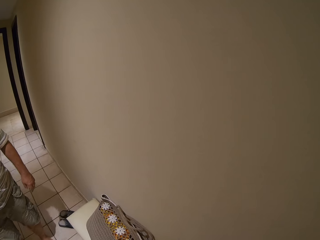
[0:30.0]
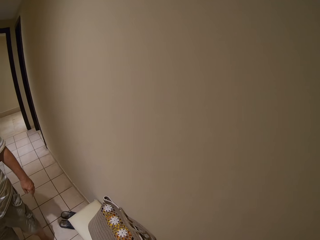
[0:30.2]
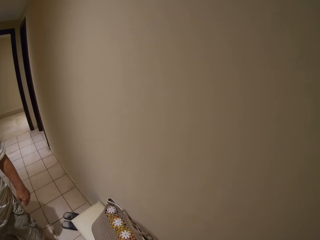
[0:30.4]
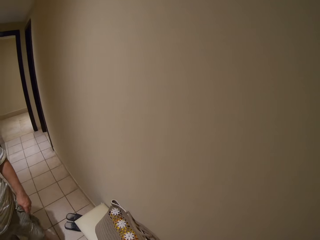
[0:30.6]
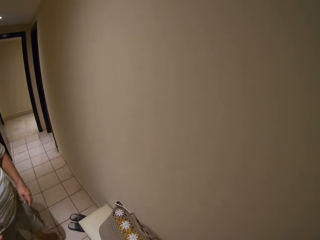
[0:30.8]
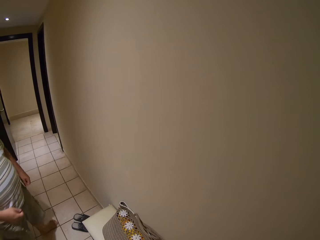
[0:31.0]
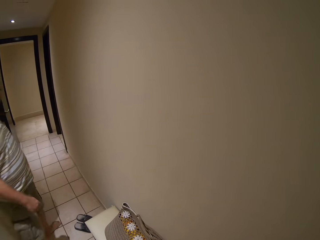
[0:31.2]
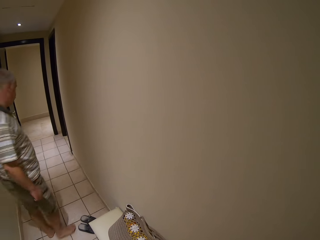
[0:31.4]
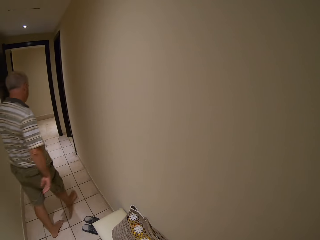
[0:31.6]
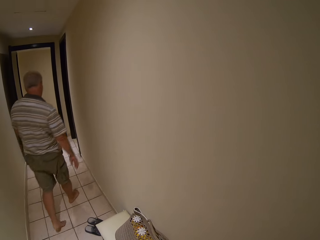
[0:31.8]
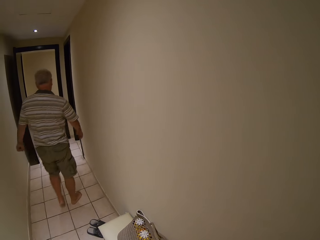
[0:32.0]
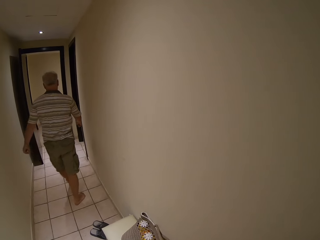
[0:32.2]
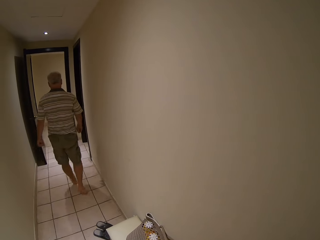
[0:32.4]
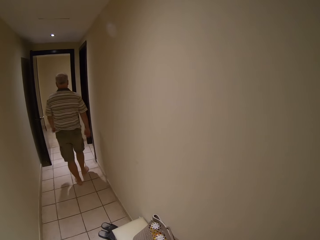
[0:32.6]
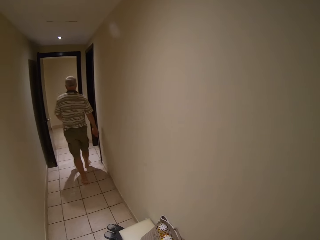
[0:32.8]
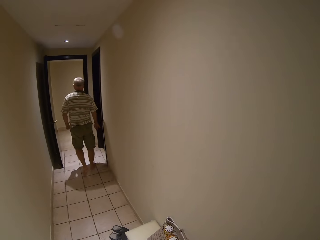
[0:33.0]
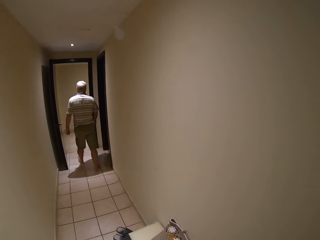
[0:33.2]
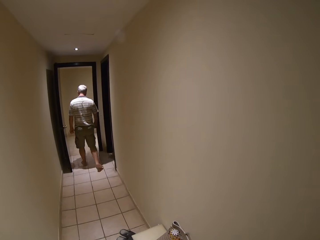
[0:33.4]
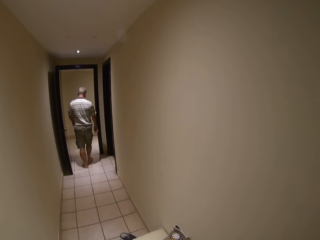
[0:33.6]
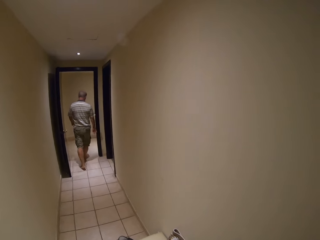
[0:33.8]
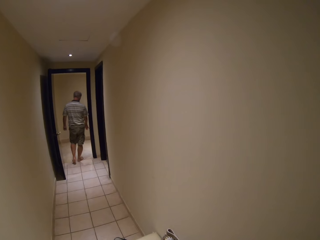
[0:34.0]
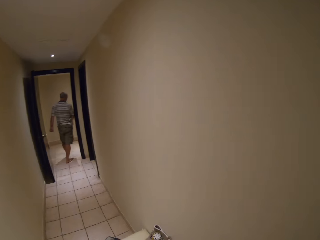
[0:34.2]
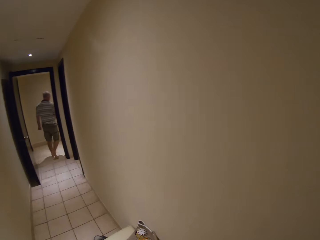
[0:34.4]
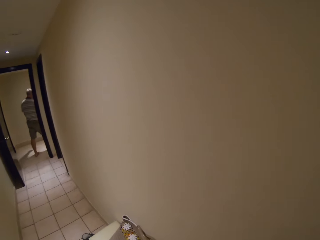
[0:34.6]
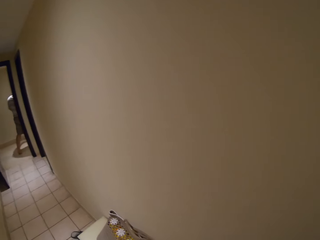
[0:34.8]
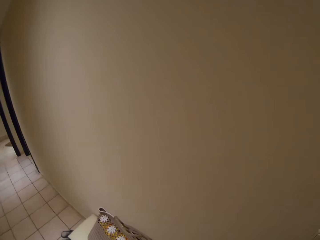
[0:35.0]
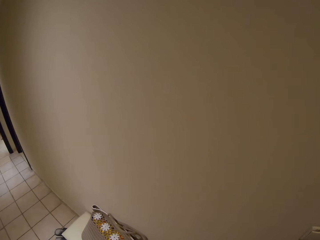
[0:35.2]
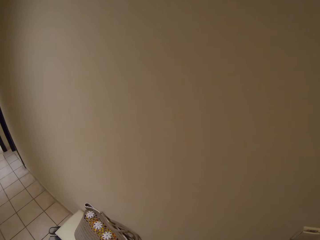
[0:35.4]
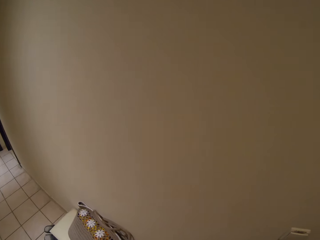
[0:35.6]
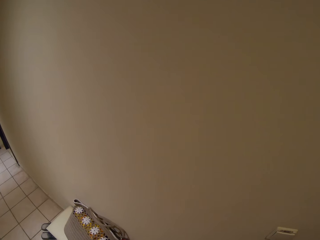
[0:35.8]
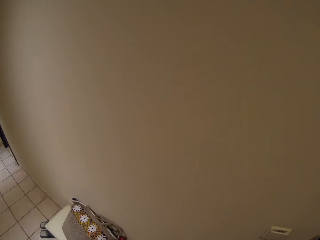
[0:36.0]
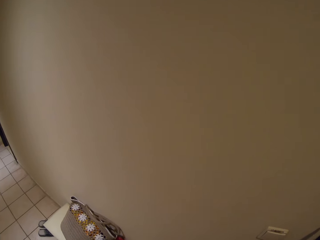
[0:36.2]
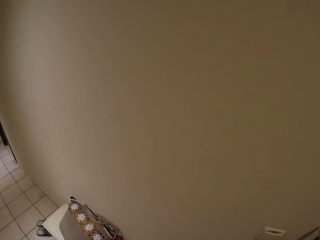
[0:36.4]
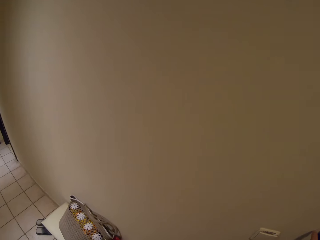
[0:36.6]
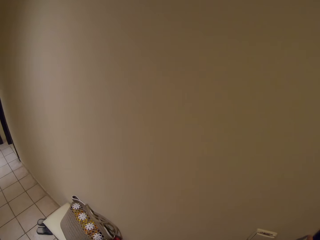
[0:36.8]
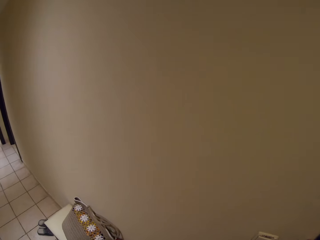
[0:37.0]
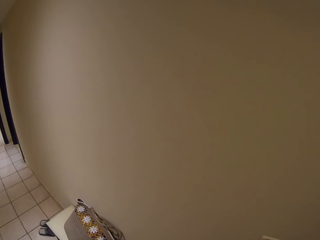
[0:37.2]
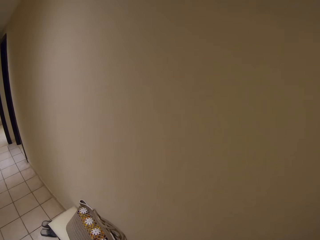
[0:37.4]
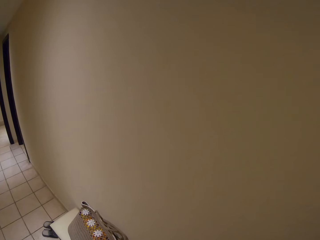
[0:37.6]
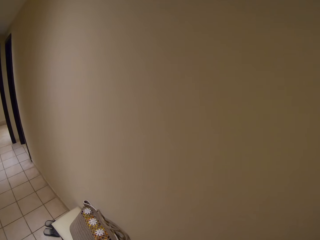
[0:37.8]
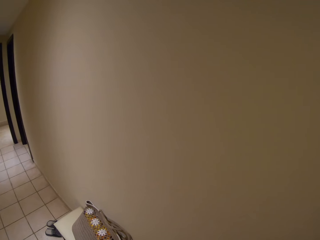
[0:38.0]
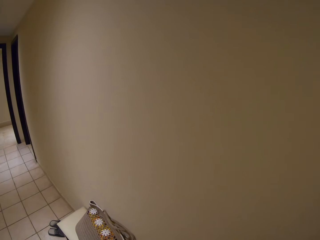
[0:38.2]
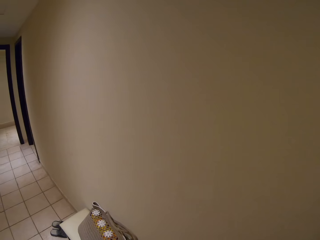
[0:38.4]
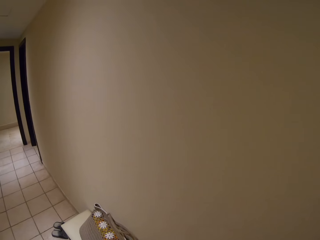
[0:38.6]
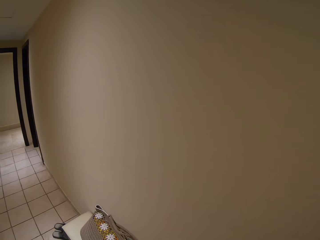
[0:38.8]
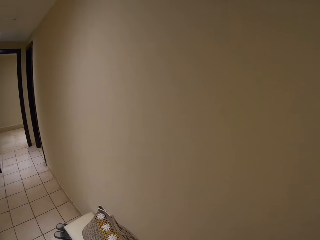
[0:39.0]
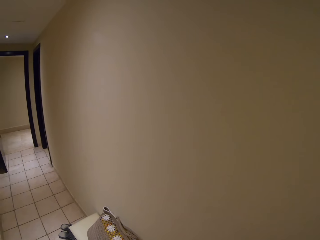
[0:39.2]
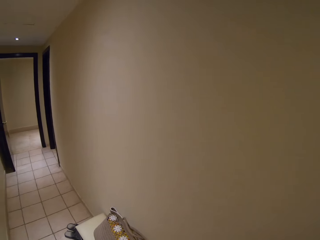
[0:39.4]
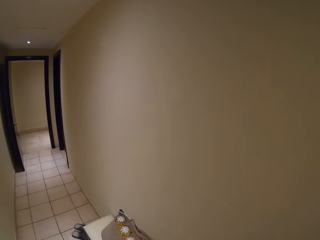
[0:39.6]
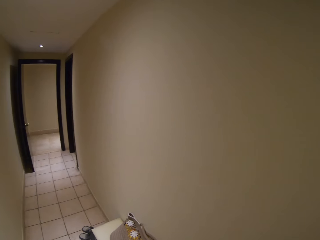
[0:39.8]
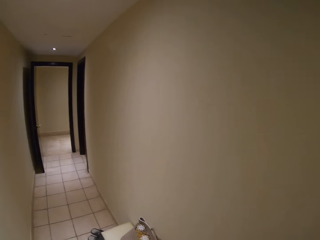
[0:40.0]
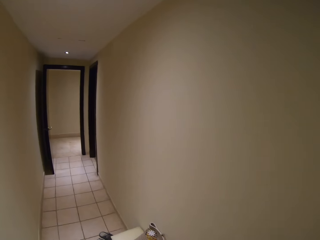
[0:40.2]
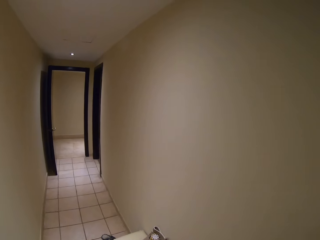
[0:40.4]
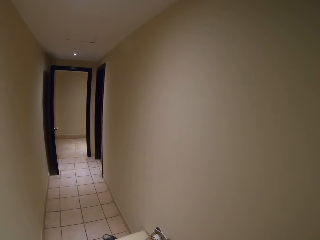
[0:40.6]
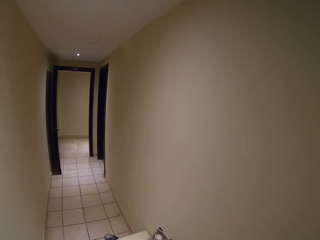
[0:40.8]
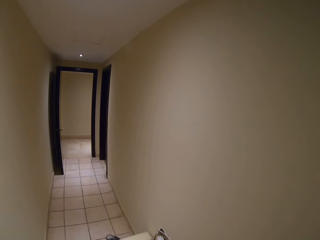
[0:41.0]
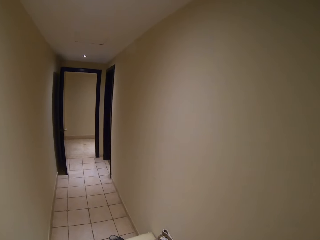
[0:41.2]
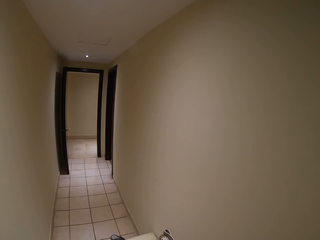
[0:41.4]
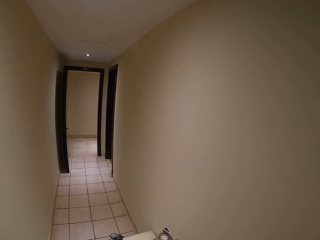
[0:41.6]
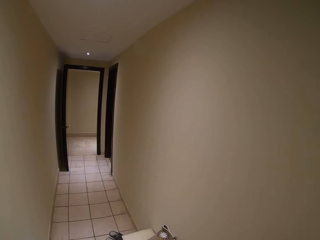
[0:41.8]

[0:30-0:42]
A man walks to a room.

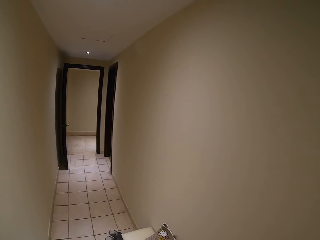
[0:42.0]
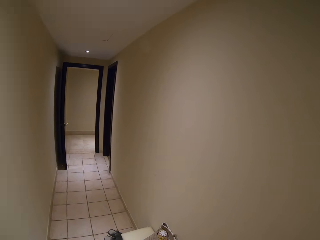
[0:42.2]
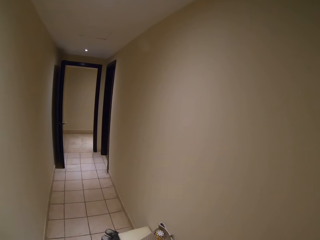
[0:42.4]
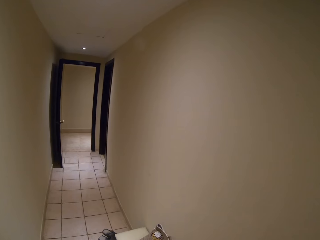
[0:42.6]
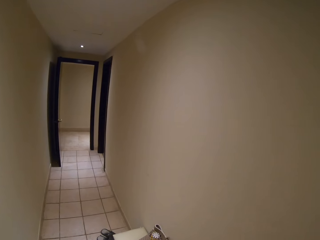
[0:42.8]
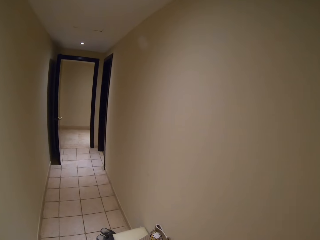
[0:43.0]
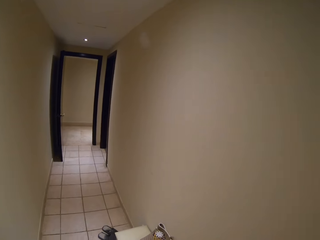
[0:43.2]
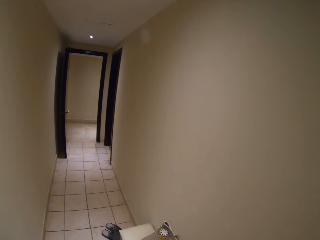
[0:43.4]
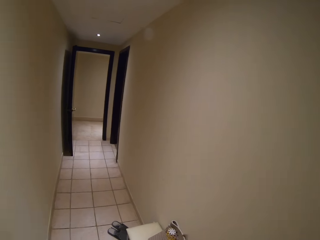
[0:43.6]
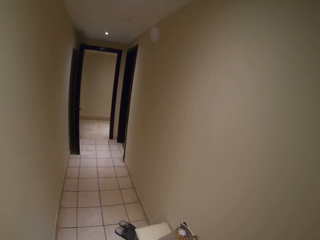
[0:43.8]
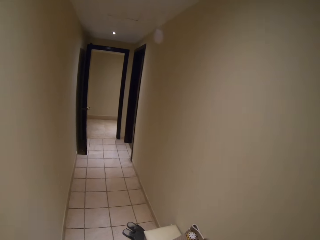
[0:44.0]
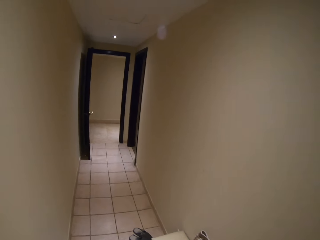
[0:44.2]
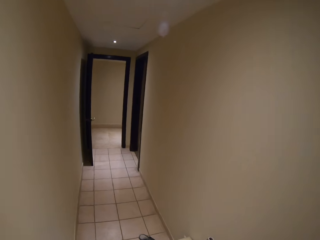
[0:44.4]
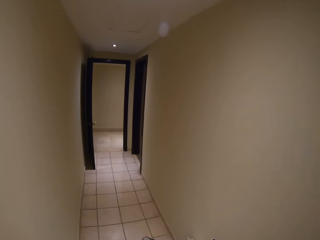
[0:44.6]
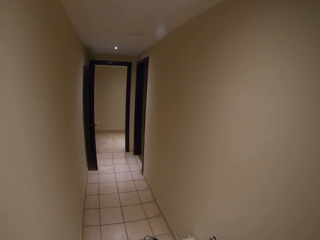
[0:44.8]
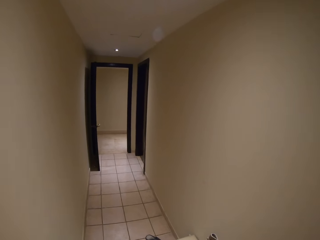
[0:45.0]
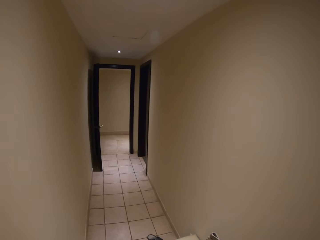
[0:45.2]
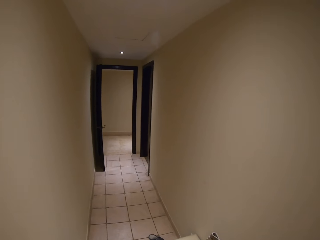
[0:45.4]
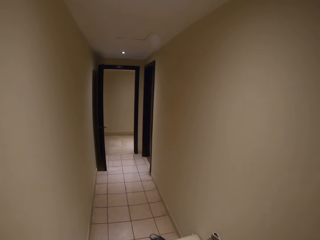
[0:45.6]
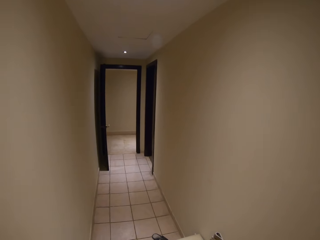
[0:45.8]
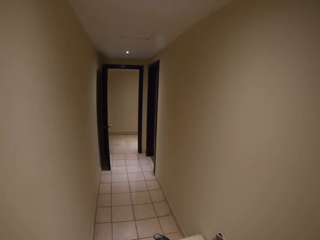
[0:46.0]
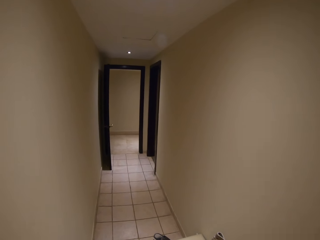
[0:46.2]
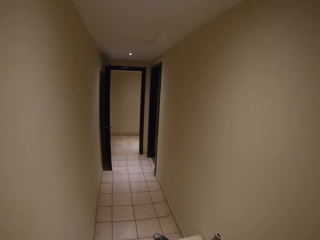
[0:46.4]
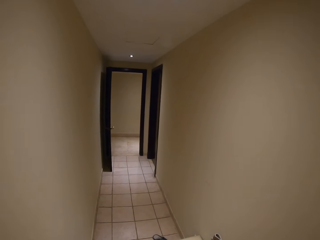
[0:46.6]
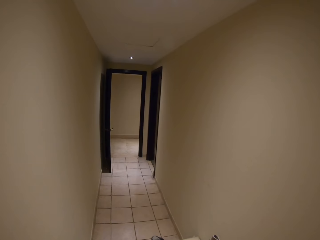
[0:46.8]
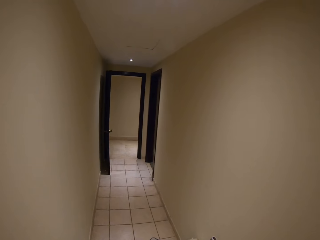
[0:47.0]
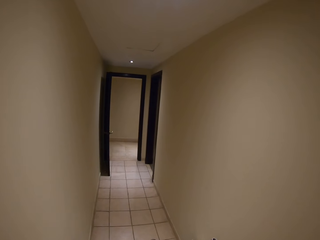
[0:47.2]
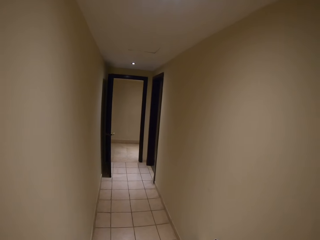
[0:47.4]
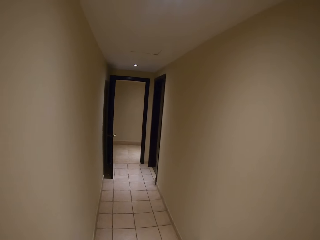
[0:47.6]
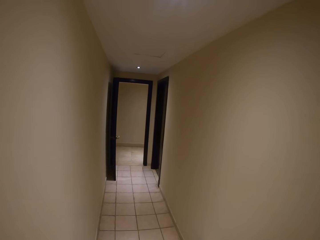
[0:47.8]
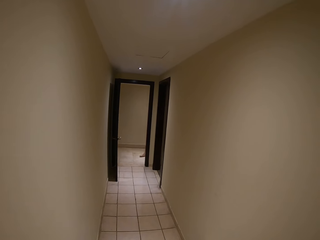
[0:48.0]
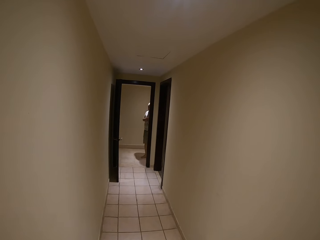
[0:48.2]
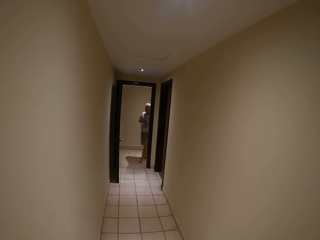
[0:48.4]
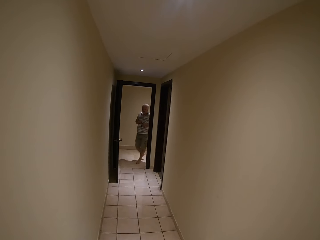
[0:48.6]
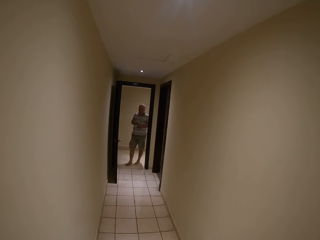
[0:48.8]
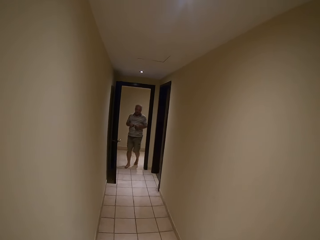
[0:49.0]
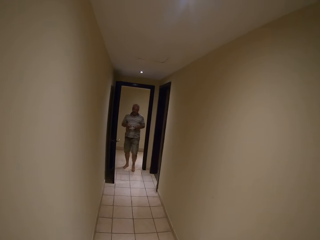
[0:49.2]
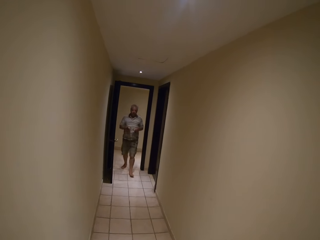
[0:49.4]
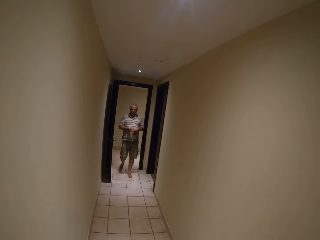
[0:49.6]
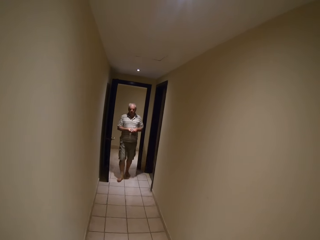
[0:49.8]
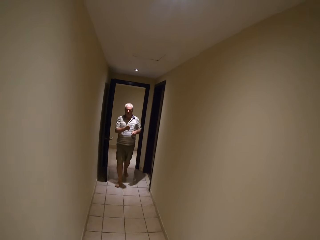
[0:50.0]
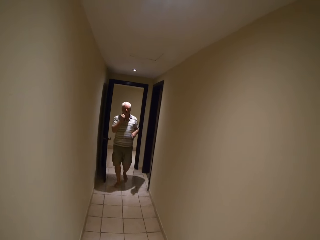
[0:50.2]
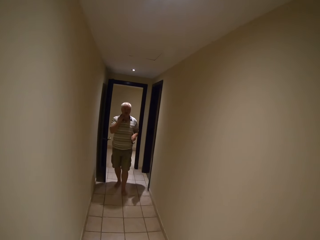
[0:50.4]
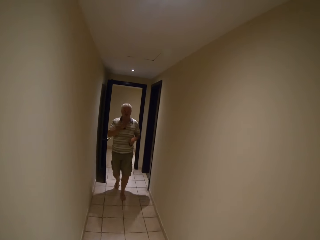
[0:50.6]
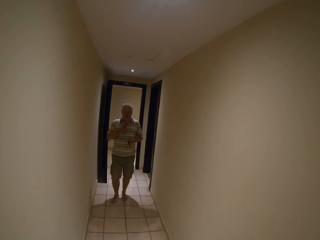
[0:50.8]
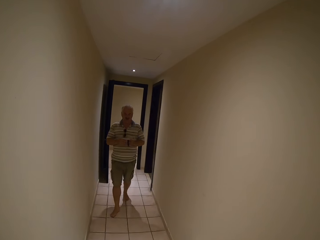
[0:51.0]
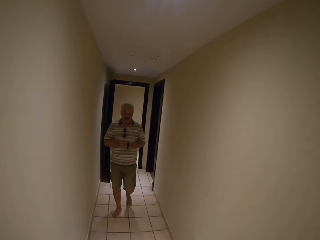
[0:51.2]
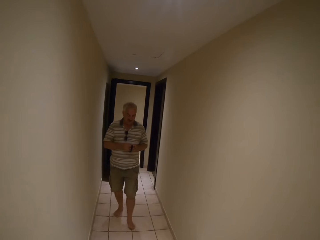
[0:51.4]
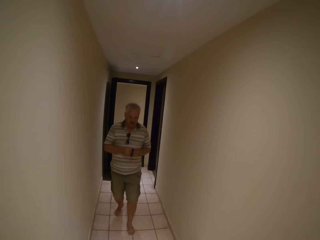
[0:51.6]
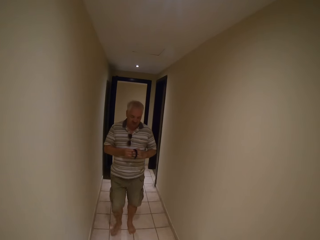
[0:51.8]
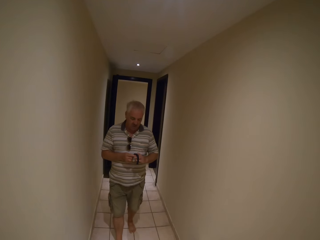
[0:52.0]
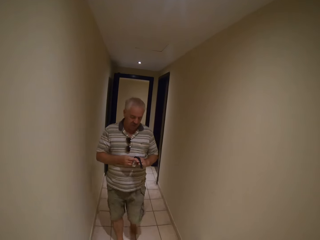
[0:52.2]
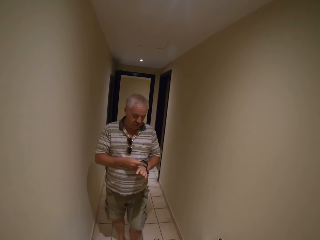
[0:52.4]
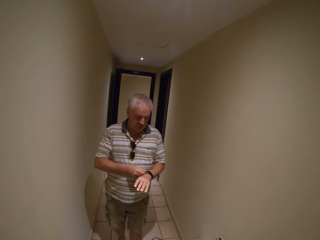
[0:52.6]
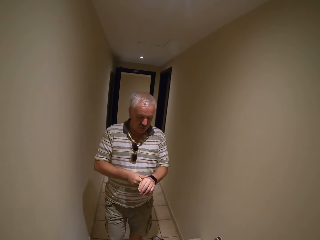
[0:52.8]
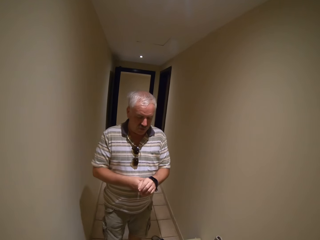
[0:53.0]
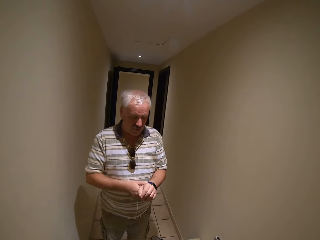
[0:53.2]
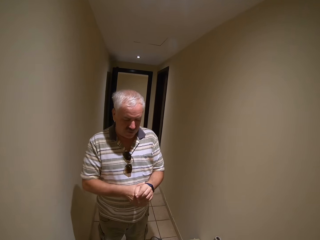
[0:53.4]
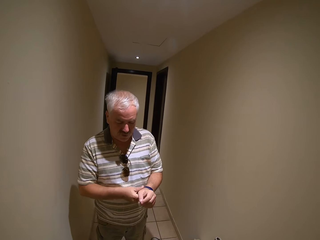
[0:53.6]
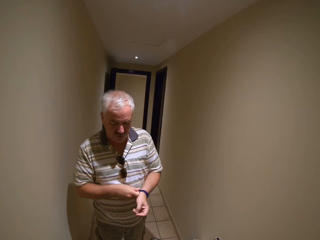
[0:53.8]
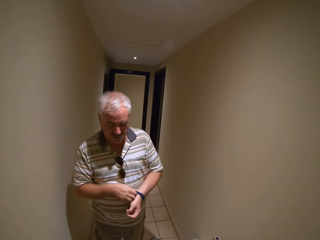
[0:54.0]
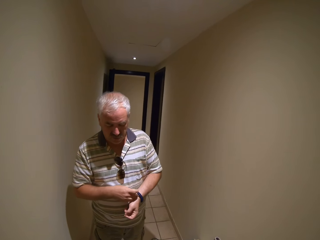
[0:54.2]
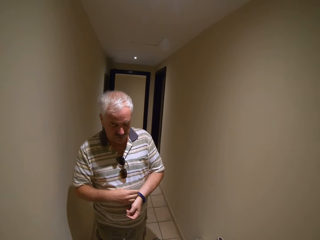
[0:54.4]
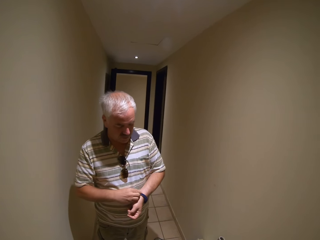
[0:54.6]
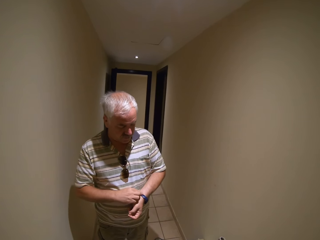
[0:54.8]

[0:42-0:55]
The man walks out of the room. The man puts the sunglasses on his shirt. The man puts the watch on his wrist and adjusts the wristwatch on his left hand with his right hand.
